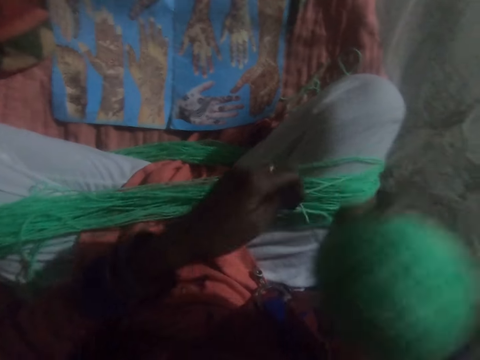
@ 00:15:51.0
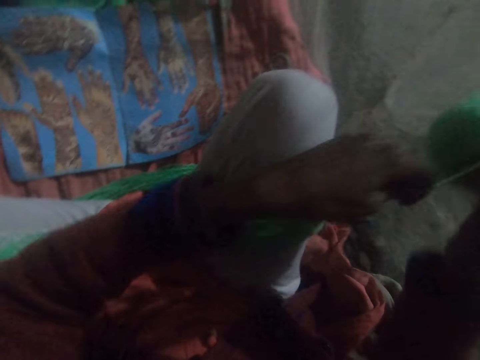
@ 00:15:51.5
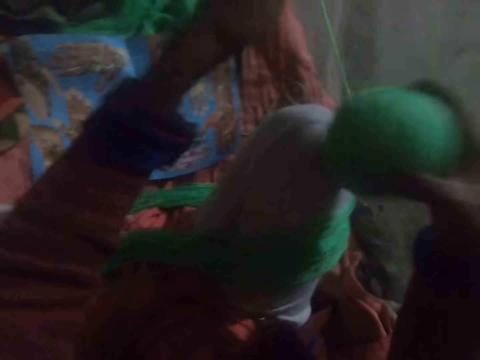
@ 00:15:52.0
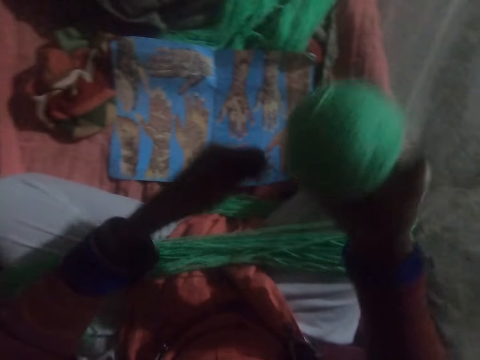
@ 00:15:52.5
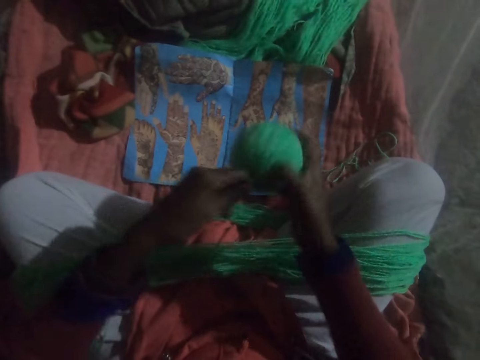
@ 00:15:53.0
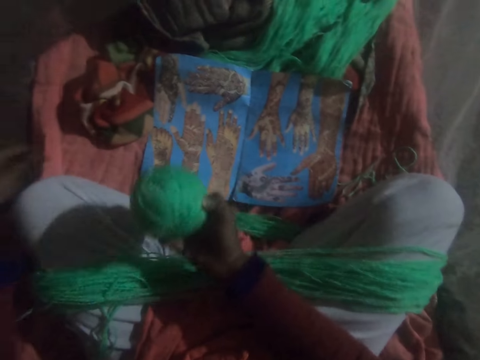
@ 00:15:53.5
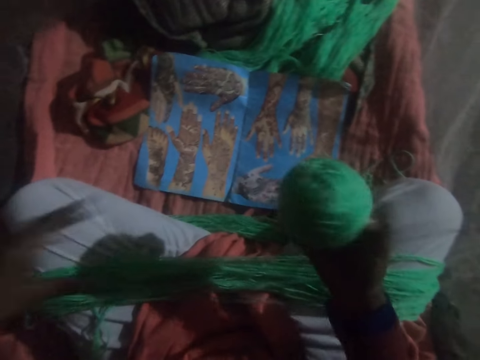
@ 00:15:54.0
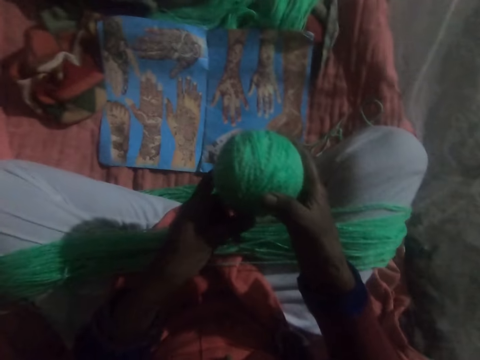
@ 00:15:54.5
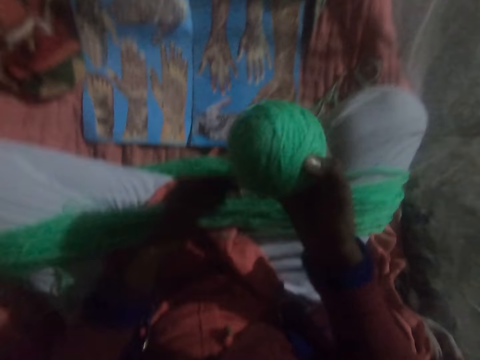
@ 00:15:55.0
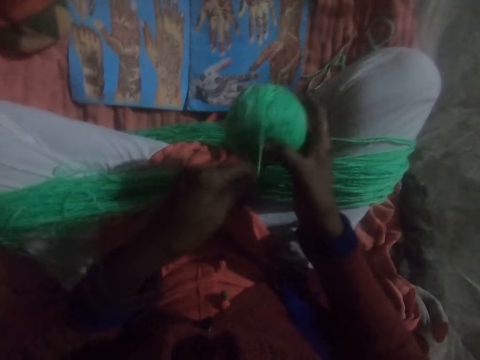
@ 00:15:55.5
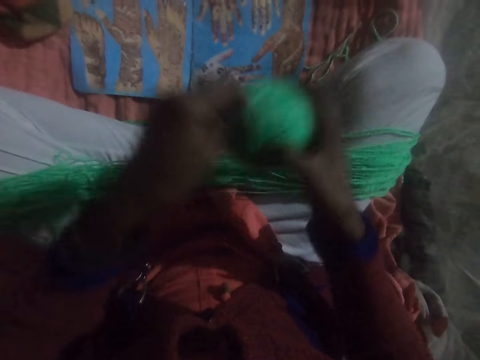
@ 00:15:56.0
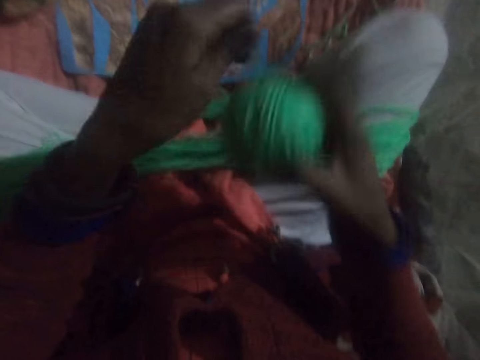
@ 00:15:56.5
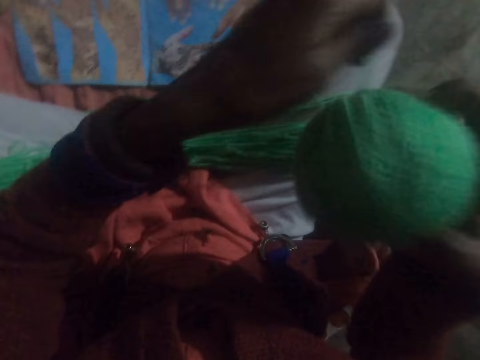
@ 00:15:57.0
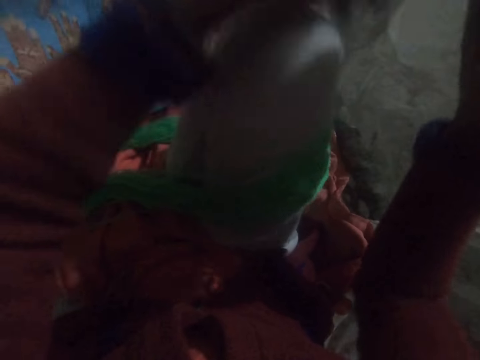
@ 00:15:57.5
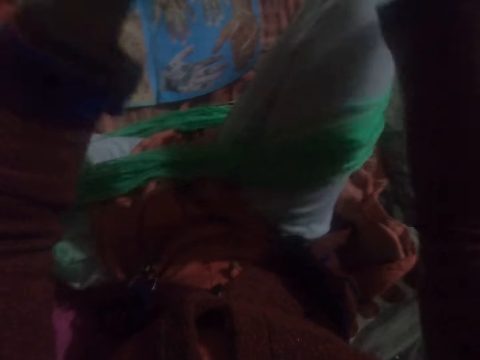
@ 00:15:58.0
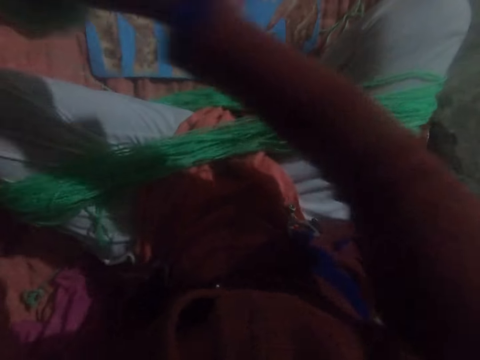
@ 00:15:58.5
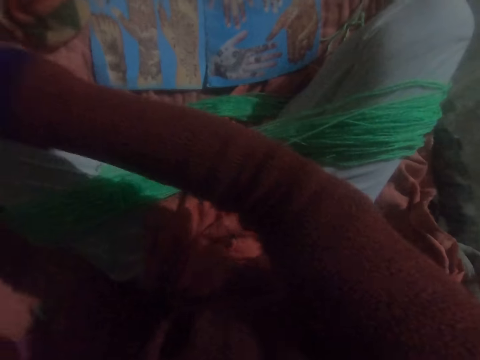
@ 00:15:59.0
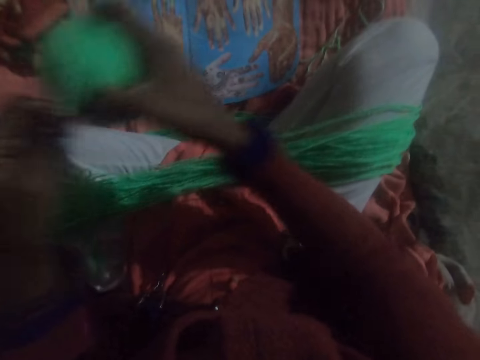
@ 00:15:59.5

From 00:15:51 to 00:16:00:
The camera wearer stretches the string. They roll the string in the yarn.

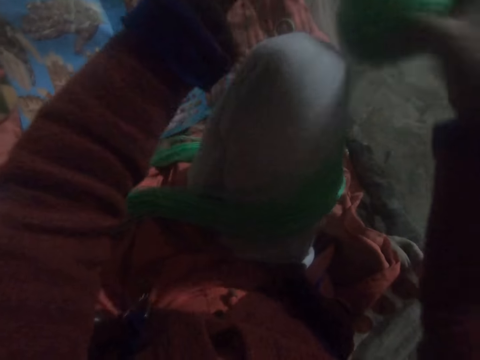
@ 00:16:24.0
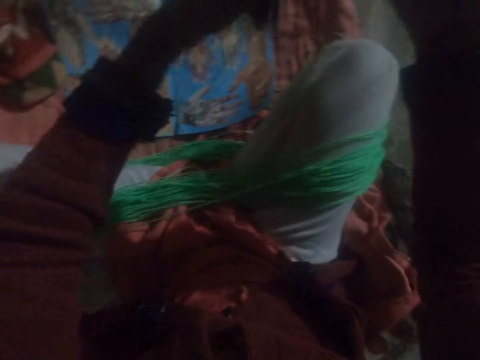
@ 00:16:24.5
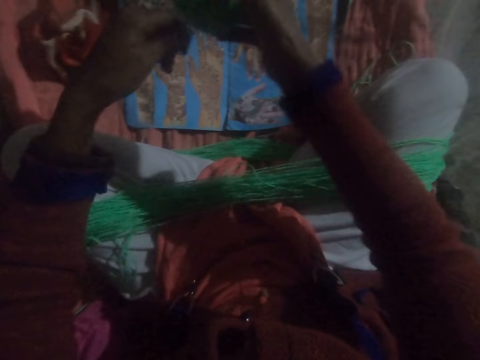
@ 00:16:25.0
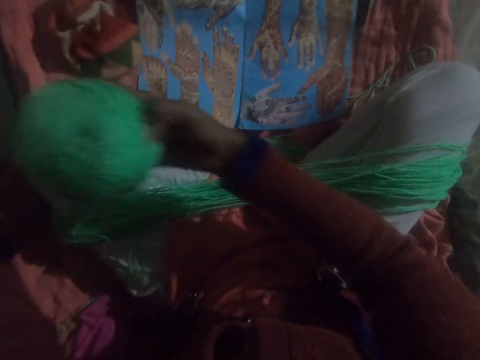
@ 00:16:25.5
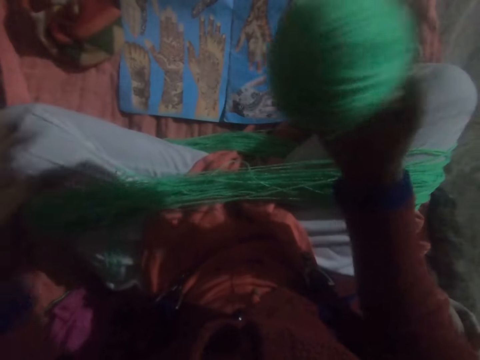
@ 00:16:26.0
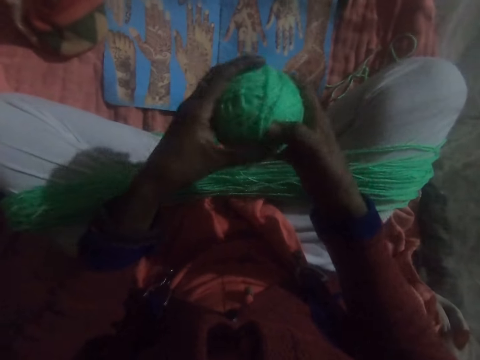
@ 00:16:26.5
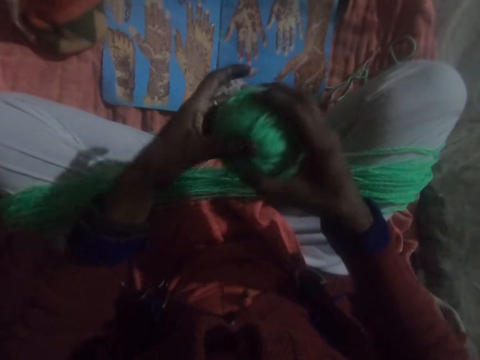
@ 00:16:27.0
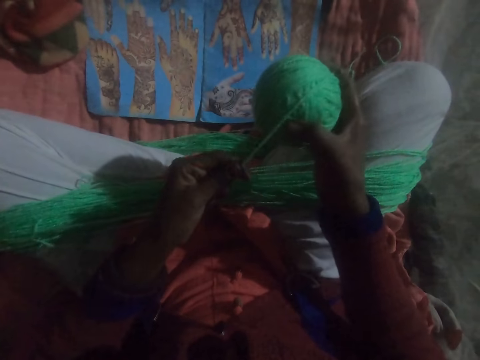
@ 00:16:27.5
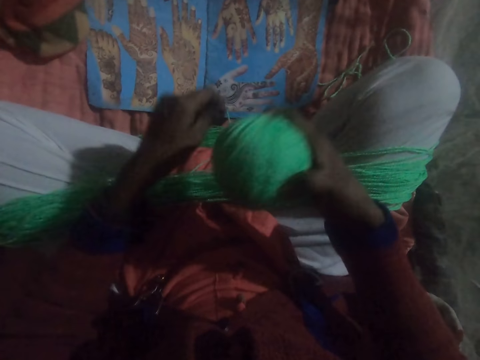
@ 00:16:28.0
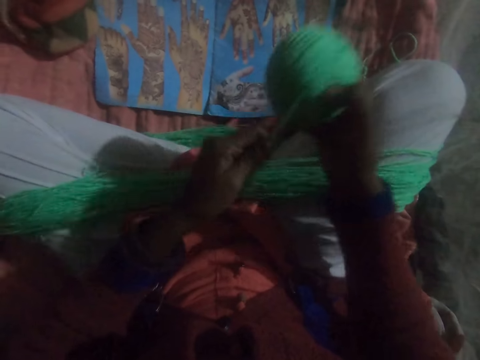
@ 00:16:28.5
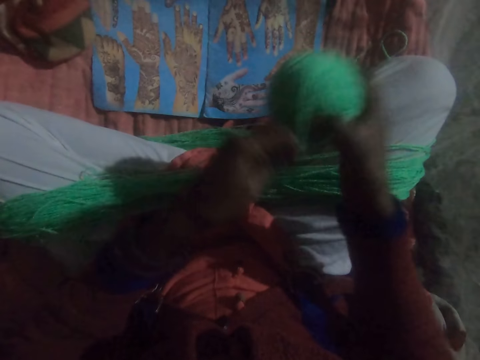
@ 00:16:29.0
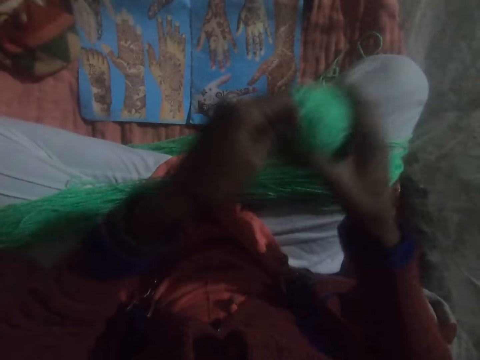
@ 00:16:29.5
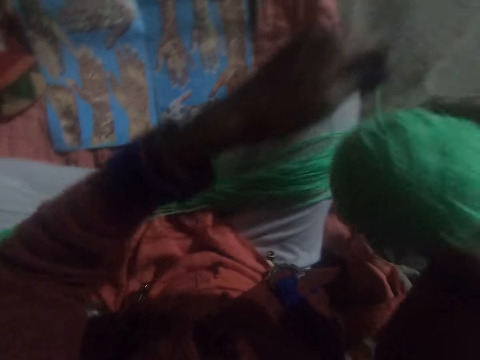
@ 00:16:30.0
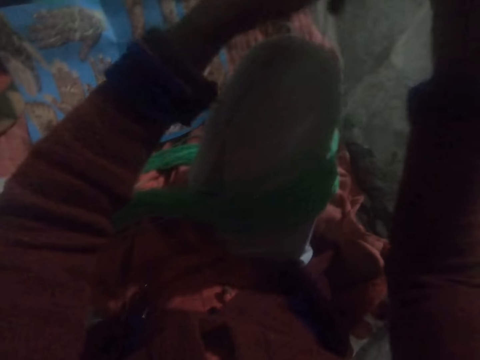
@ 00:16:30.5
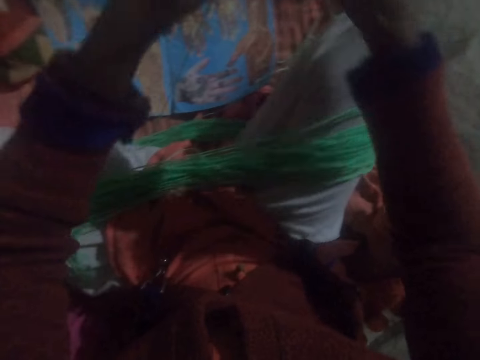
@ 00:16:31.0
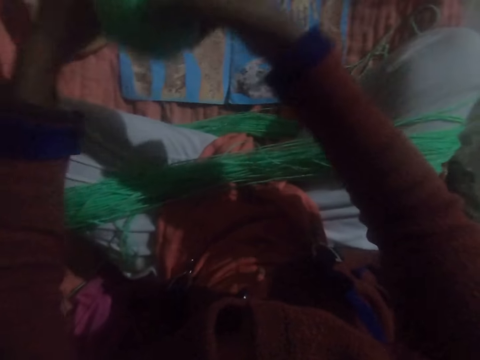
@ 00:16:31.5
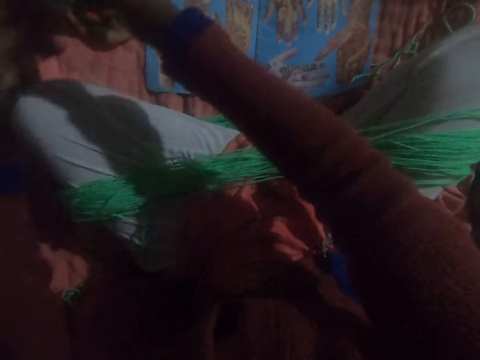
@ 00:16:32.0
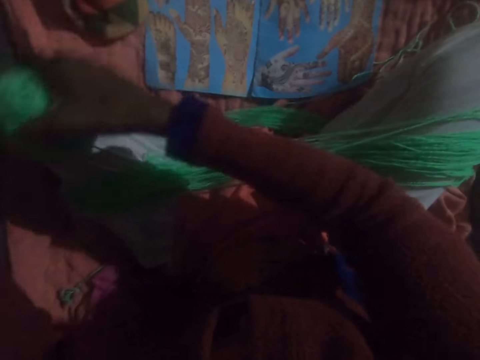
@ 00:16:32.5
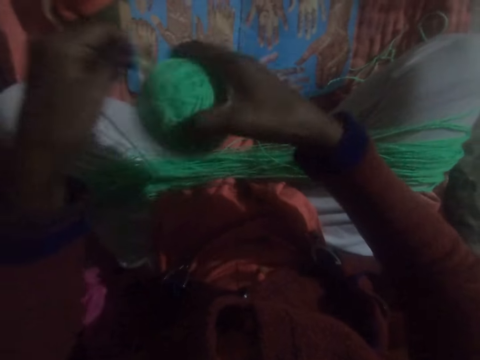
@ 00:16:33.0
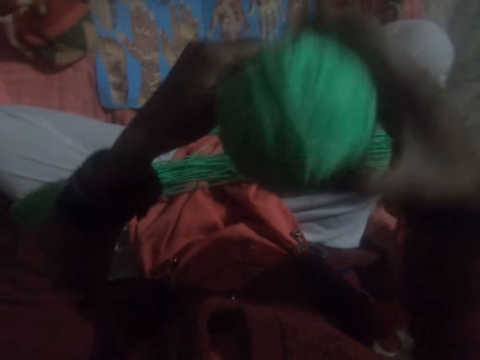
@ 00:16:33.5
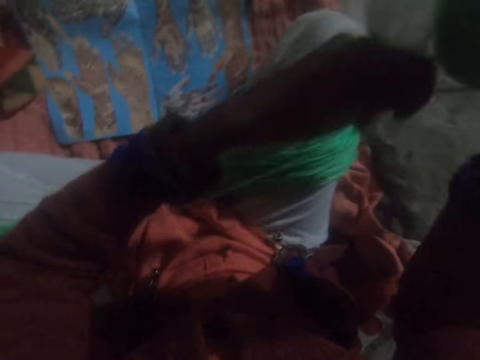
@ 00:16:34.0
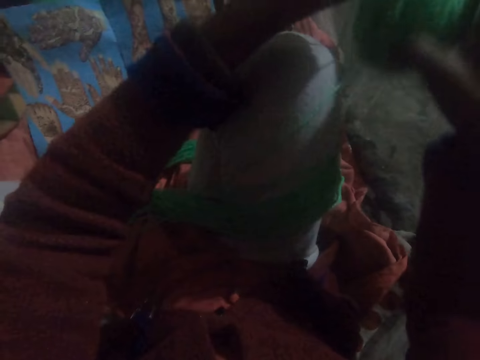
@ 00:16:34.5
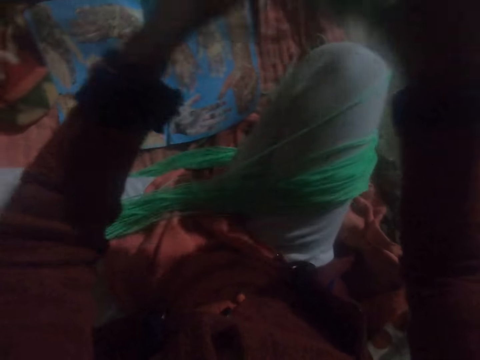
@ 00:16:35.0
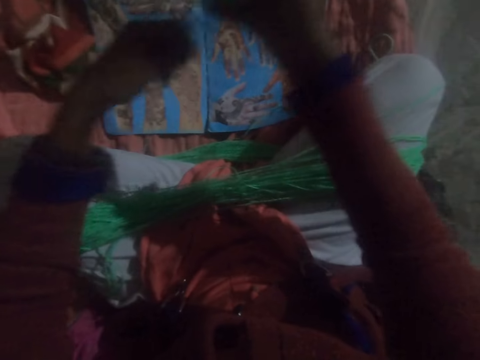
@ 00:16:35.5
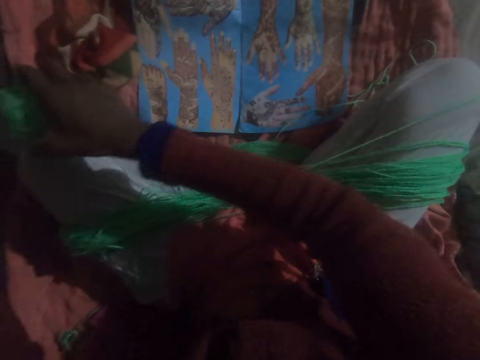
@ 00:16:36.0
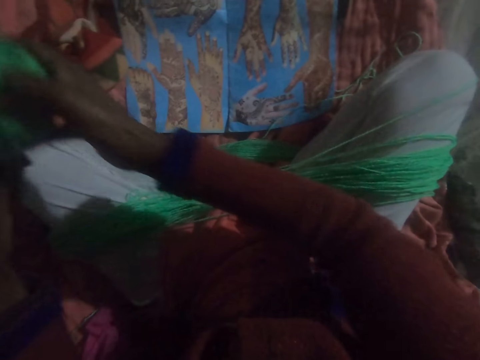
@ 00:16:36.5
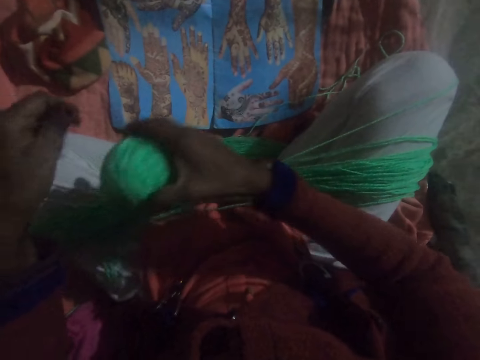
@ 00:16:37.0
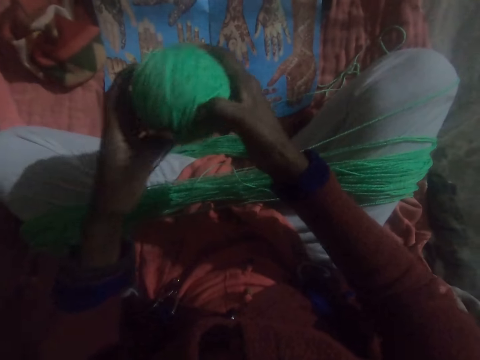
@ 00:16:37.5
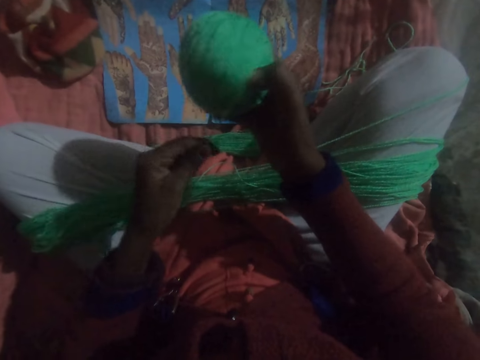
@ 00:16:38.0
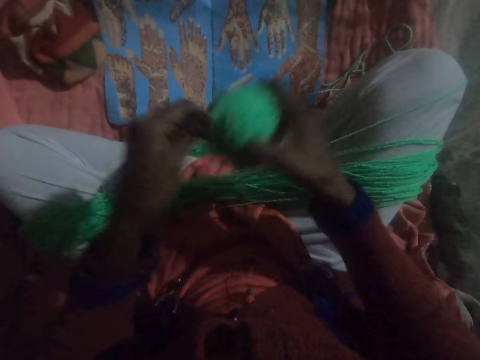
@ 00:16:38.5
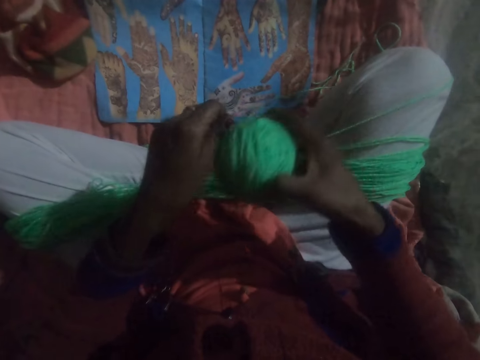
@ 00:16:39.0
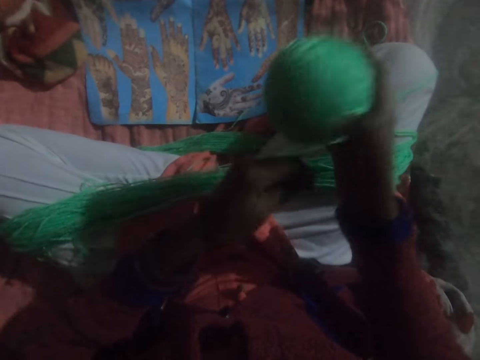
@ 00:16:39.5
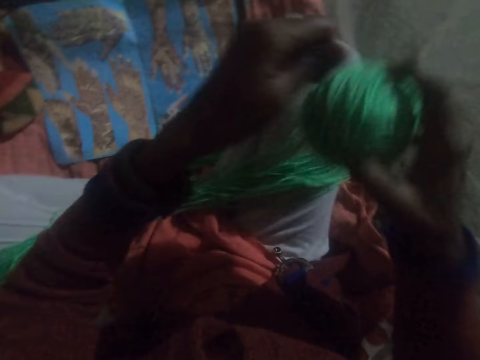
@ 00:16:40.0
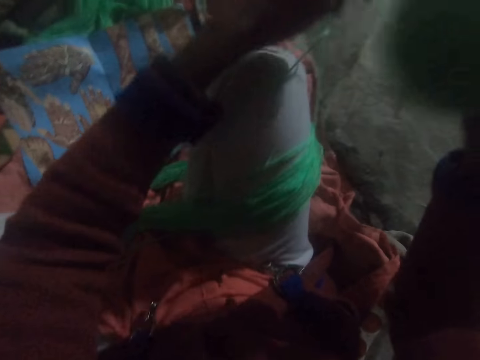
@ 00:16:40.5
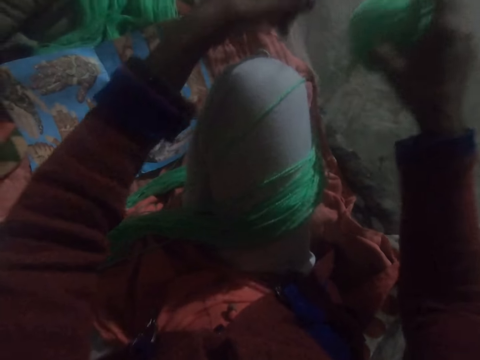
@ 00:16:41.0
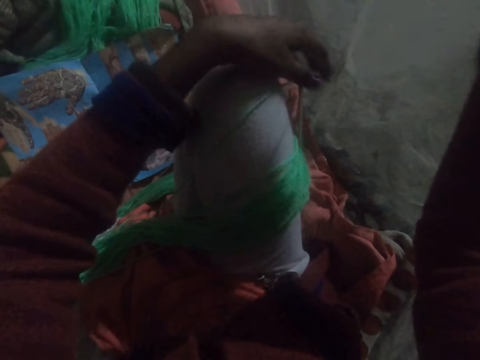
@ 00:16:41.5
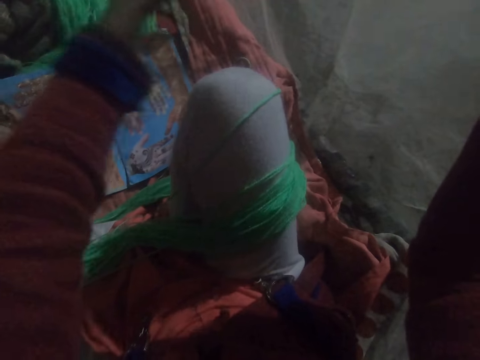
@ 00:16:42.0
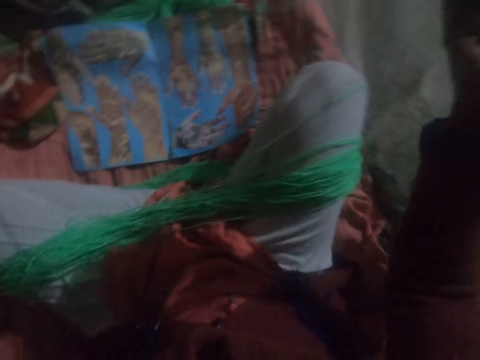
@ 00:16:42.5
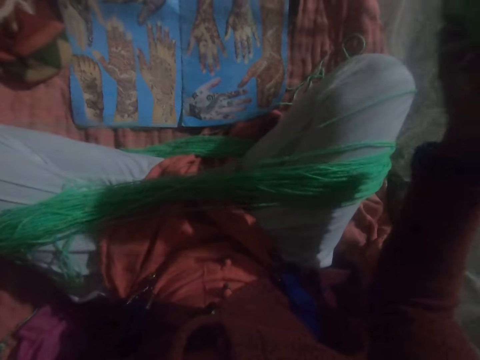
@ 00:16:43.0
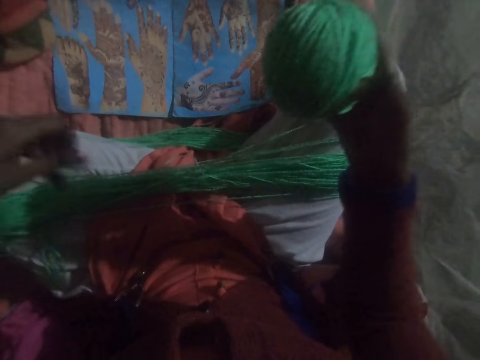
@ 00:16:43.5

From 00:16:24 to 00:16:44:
The camera wearer stretches the string. They turn the yarn in the hands. They roll the string in the yarn. They stretch the string.
